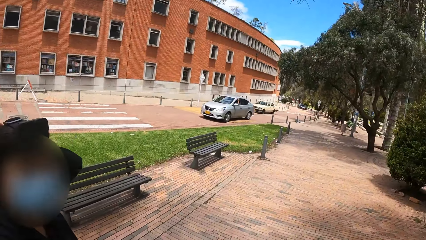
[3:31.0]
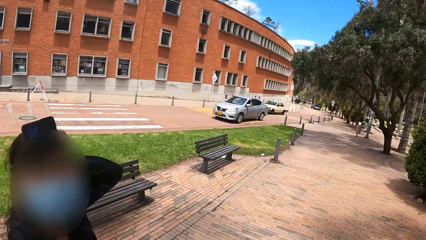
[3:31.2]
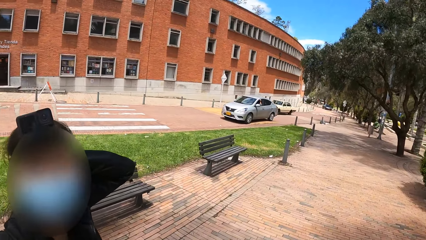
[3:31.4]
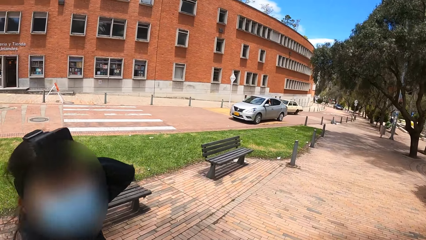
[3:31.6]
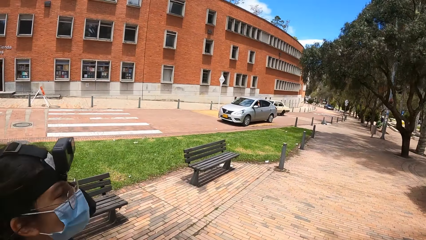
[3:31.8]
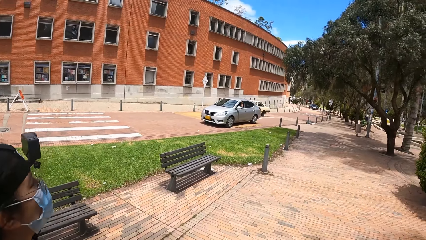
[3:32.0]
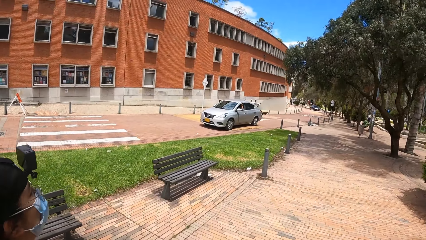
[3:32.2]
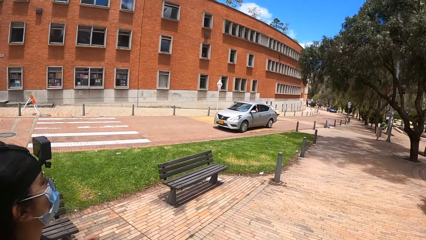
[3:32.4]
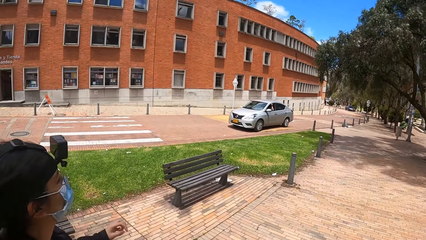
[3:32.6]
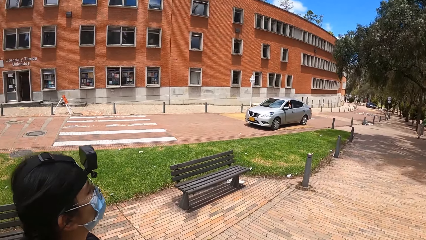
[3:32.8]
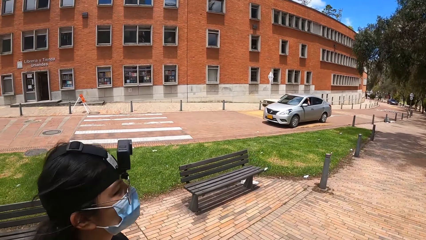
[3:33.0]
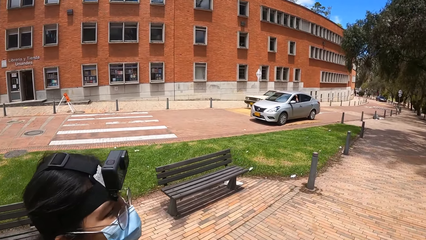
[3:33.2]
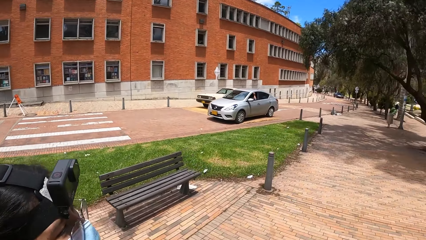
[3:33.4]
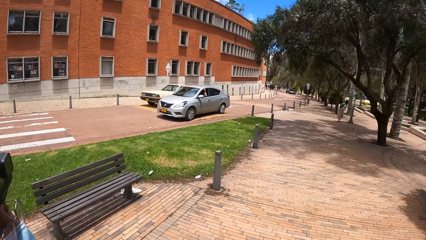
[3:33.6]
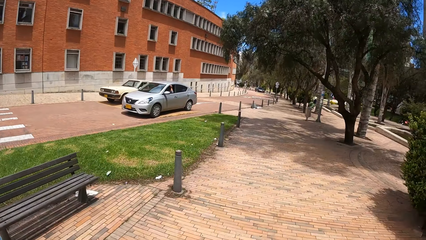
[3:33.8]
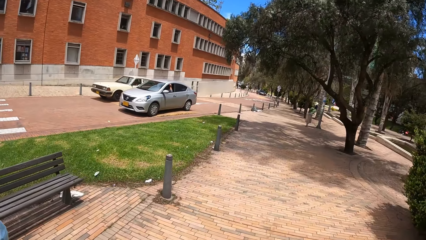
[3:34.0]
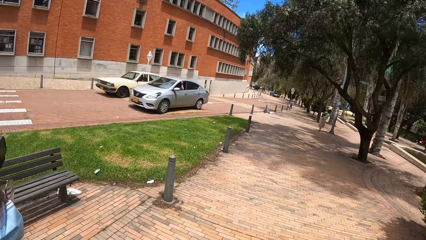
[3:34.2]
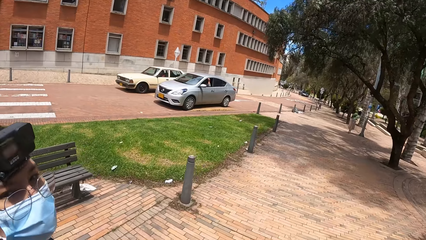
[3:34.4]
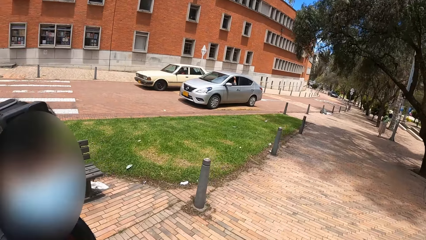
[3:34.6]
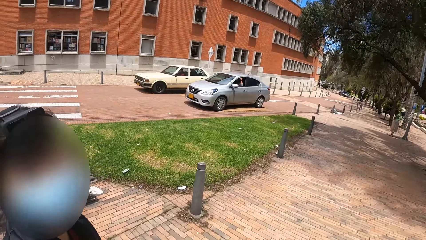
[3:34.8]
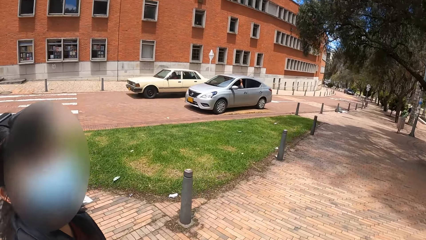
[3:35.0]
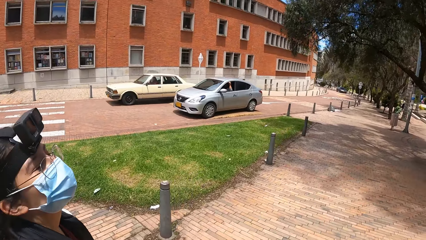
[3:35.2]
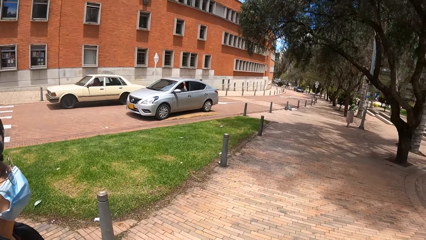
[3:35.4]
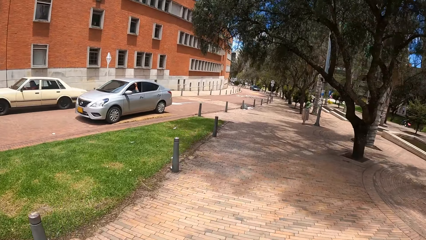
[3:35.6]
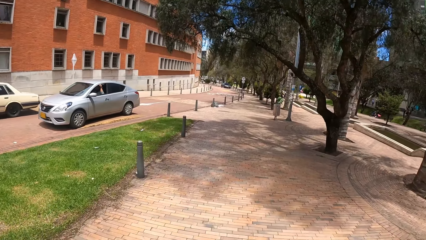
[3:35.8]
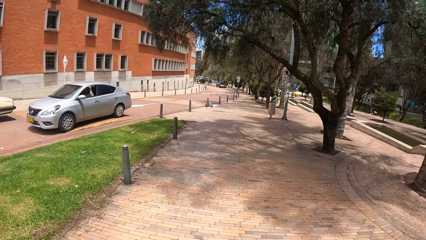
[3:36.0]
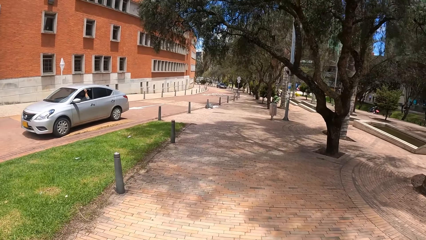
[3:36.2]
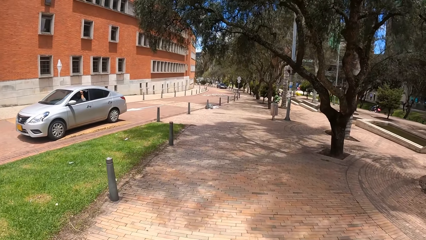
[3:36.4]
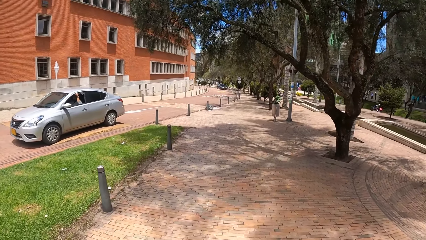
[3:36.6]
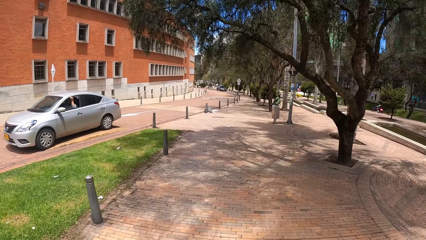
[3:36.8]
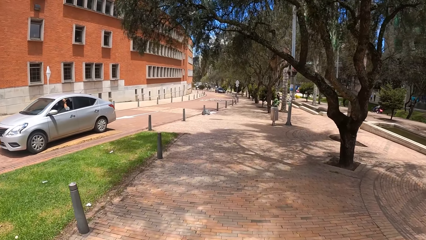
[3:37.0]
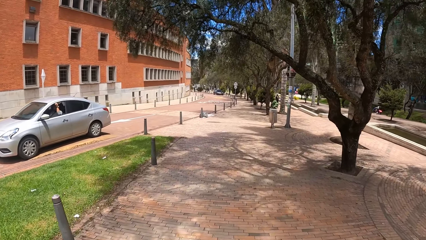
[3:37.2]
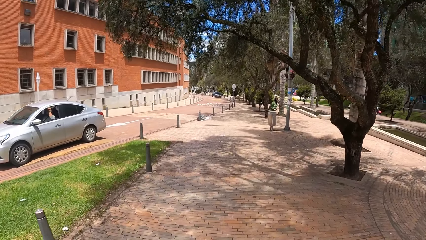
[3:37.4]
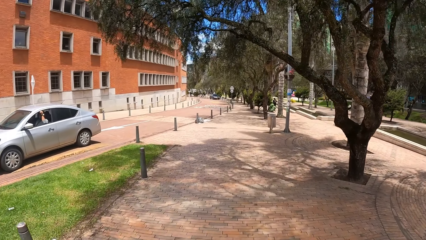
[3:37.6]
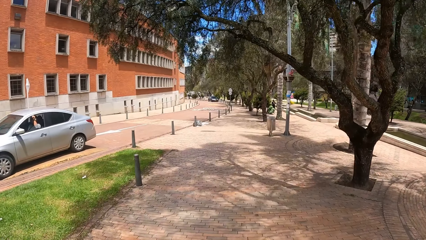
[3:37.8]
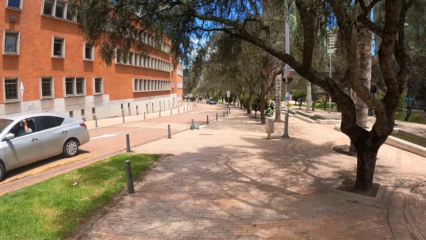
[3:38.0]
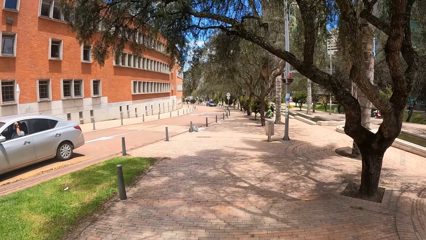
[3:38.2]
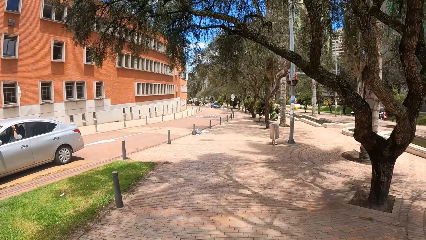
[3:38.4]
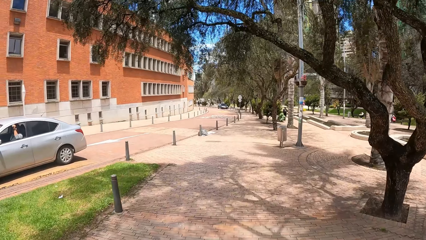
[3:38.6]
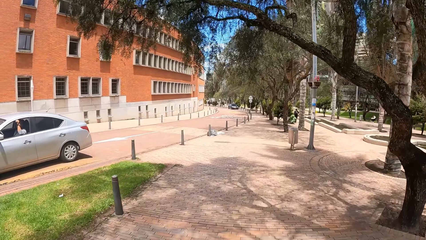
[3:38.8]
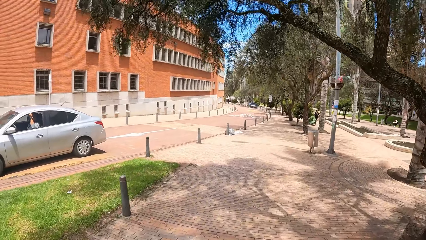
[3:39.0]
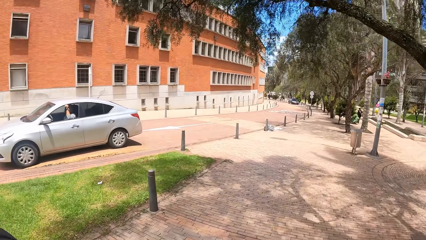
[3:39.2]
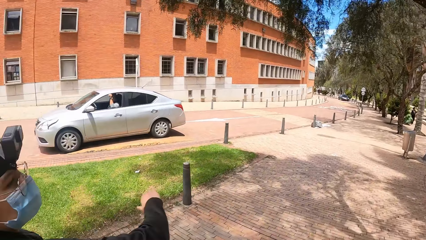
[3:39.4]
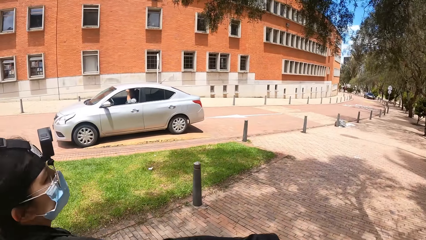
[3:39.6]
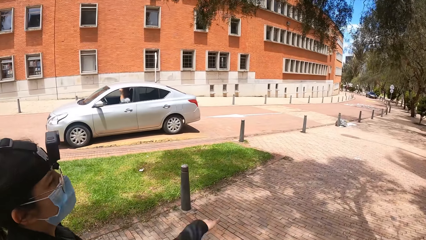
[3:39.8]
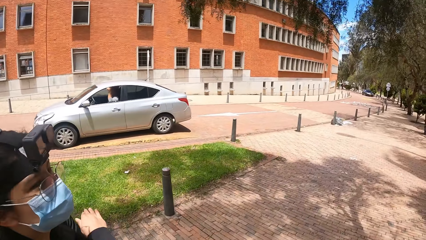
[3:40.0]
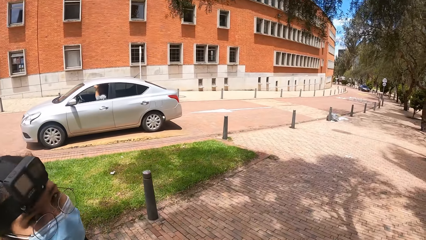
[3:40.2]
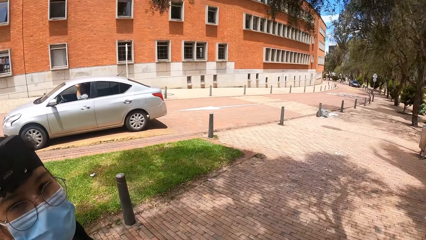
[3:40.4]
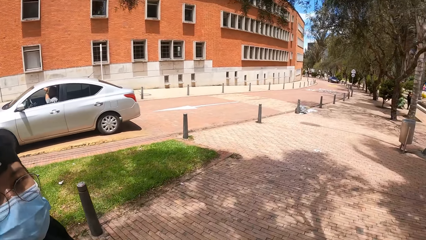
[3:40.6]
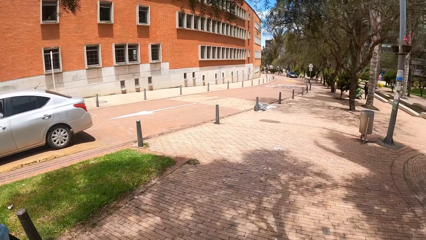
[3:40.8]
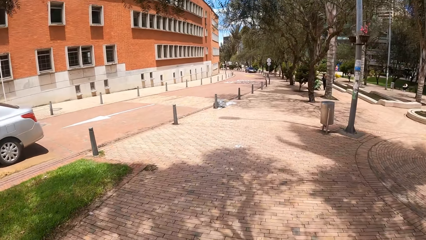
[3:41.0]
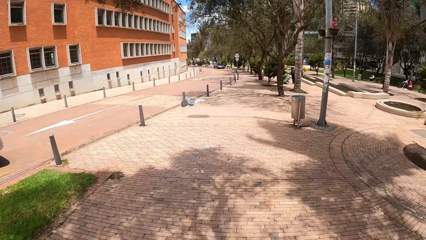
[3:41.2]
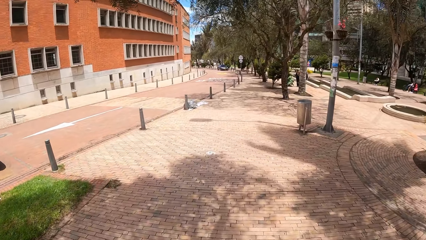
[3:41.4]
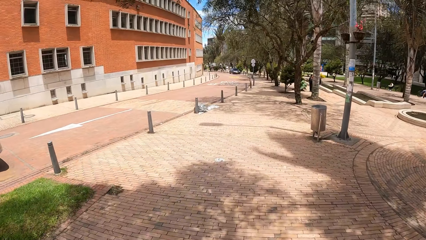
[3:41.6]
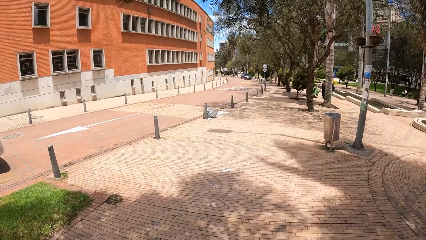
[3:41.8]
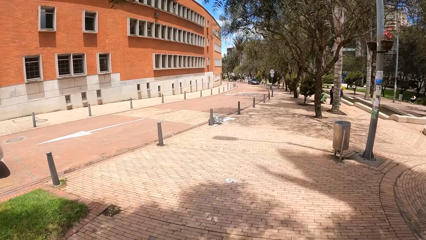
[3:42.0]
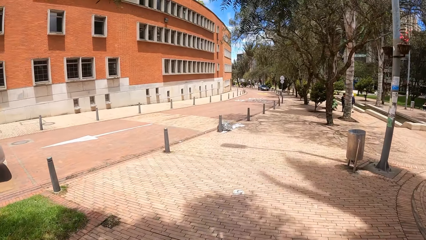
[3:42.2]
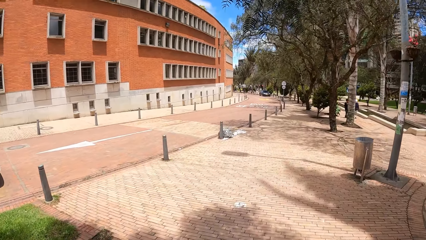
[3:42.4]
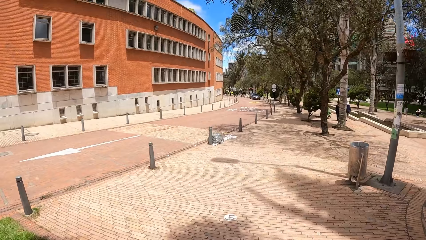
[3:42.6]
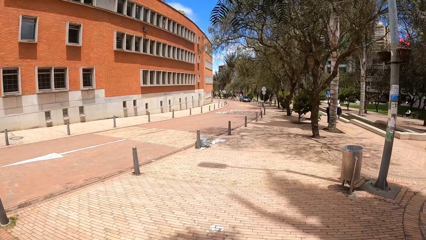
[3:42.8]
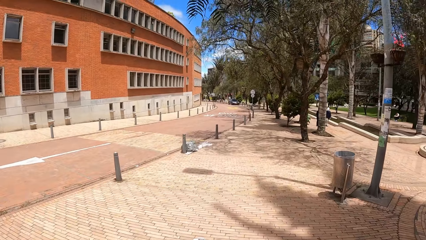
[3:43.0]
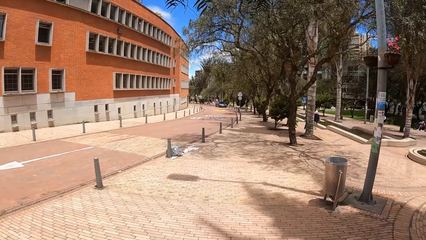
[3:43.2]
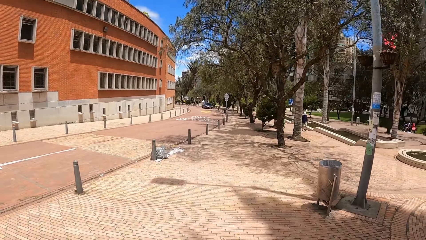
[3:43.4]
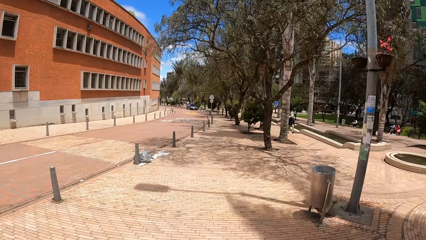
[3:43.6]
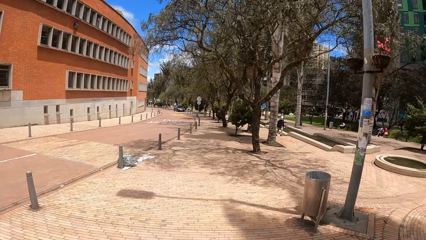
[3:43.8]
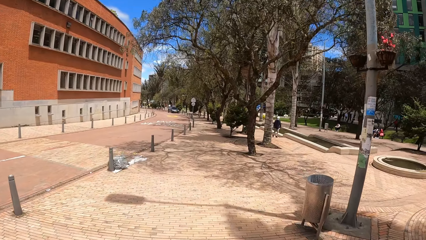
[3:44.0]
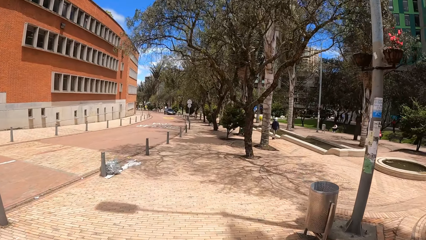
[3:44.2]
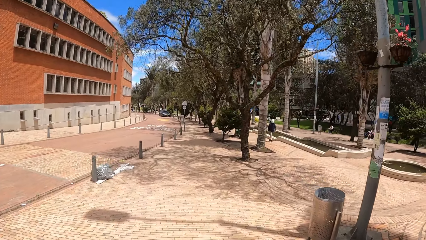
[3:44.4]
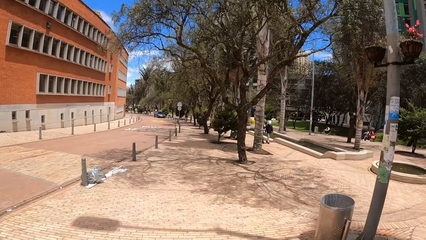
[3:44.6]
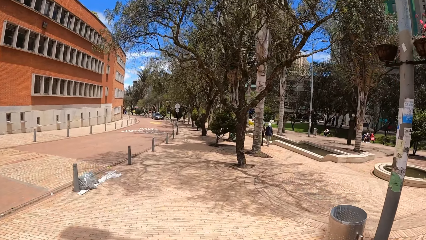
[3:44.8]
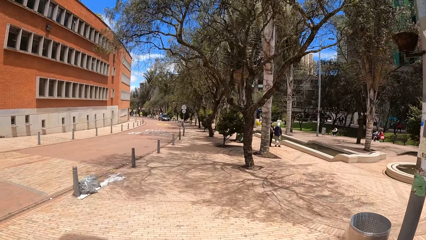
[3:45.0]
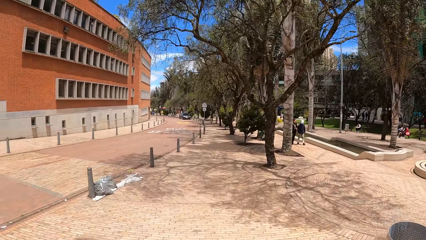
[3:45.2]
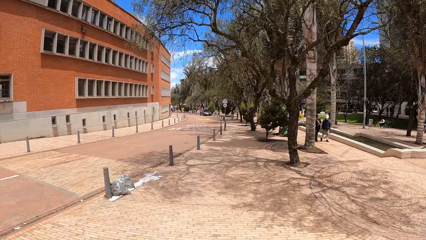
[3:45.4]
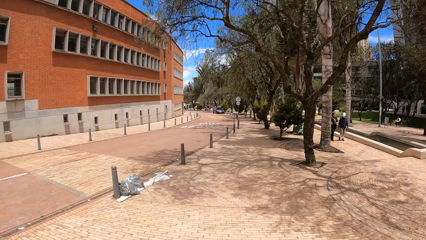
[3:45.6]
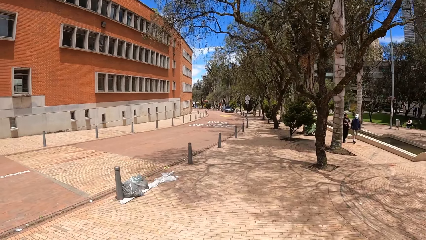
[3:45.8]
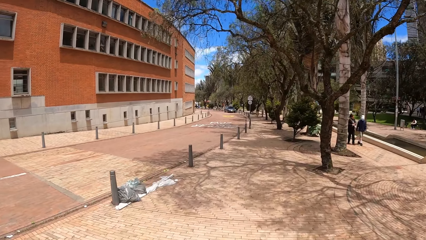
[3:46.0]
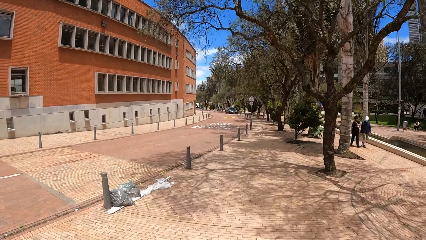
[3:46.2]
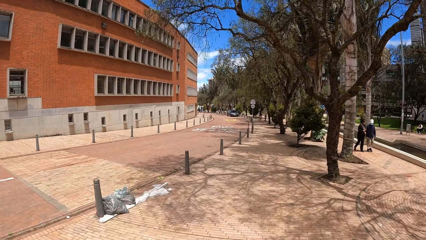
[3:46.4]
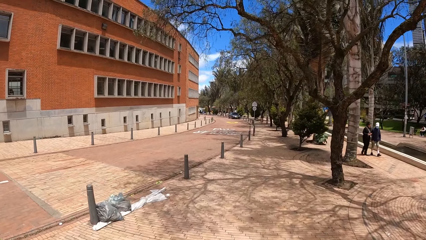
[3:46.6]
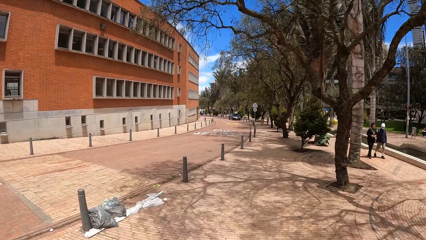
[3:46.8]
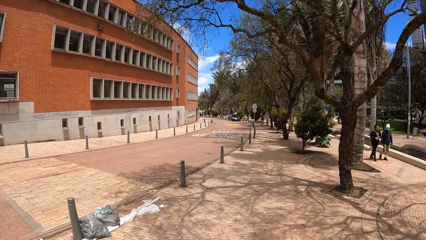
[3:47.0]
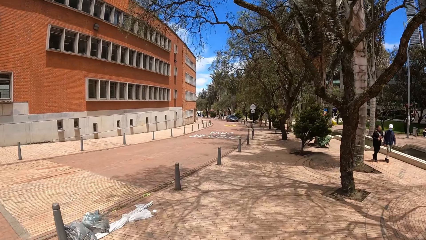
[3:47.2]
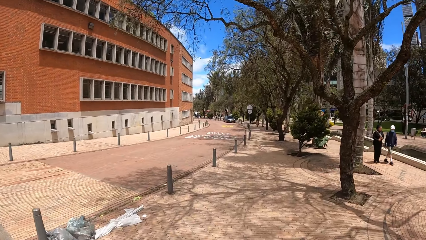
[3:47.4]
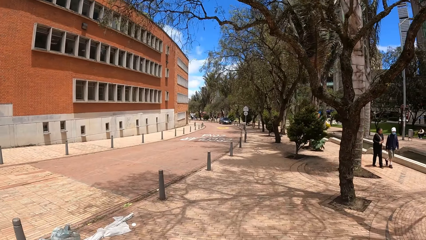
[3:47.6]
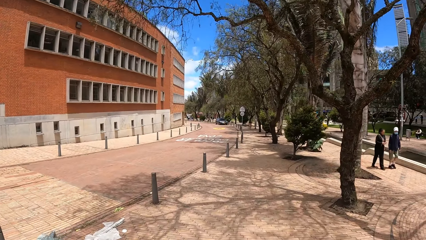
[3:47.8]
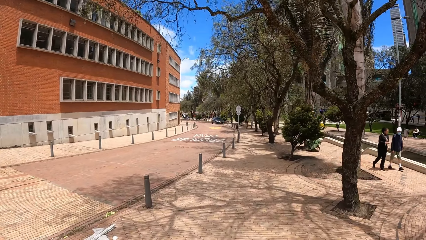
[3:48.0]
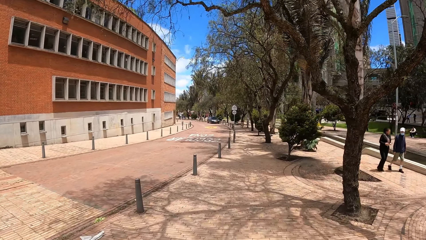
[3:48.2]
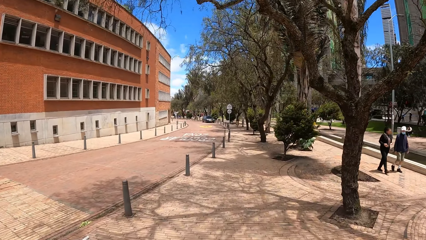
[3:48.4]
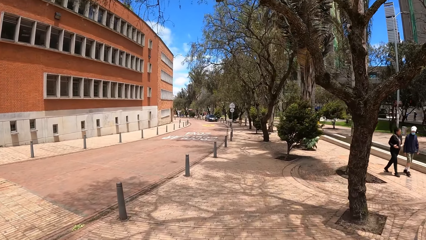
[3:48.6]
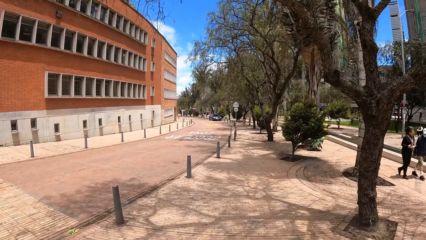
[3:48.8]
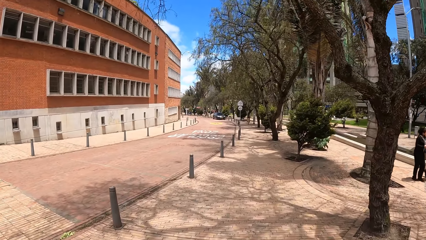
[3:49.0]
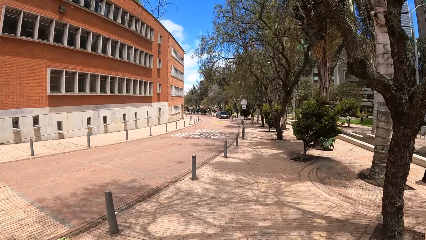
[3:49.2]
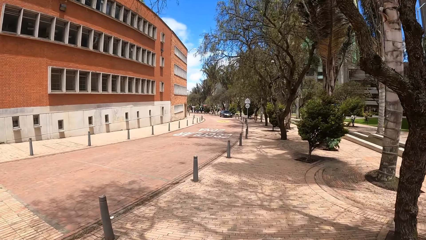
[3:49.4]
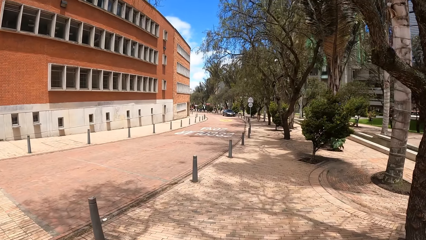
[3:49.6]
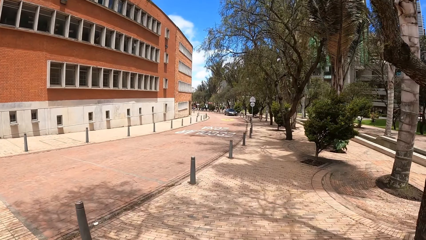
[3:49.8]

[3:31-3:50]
A woman looks at the camera wearer. The woman talks to the camera wearer.
